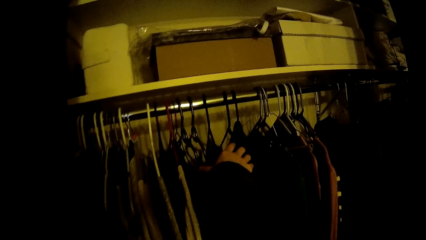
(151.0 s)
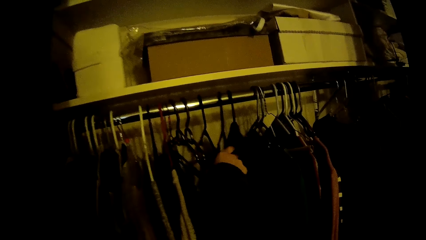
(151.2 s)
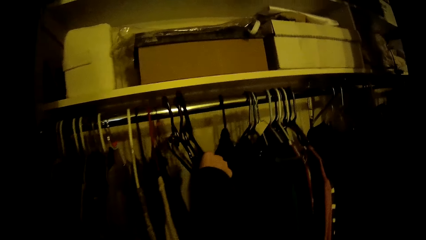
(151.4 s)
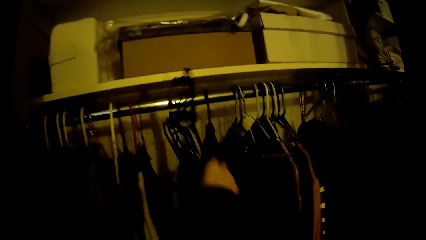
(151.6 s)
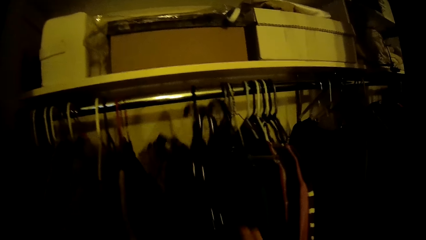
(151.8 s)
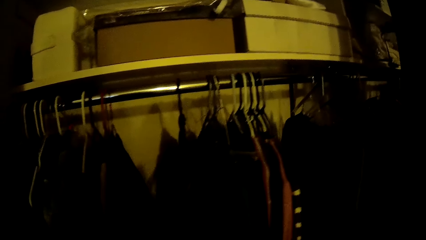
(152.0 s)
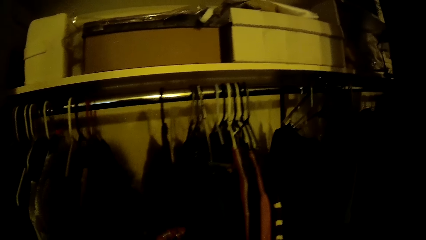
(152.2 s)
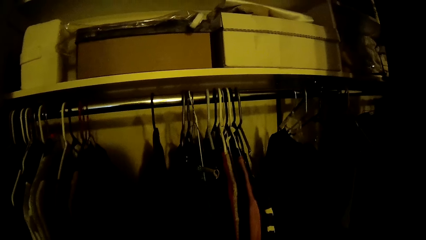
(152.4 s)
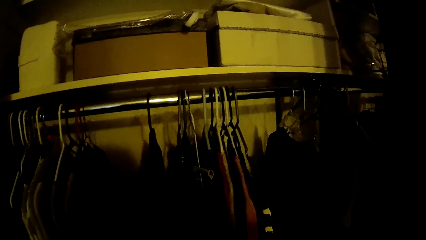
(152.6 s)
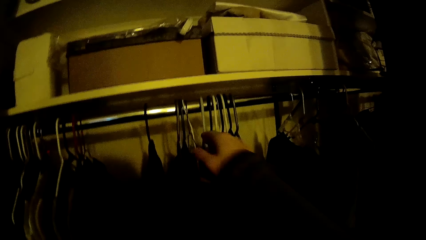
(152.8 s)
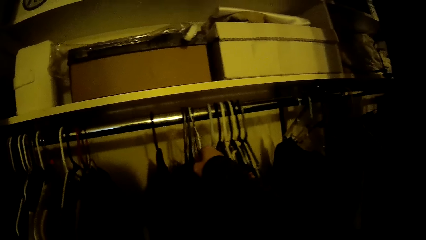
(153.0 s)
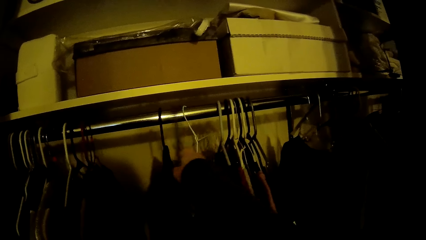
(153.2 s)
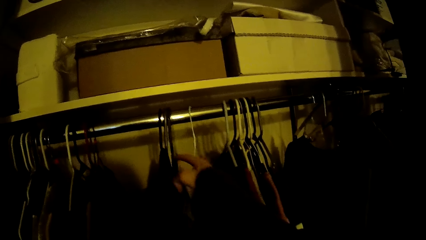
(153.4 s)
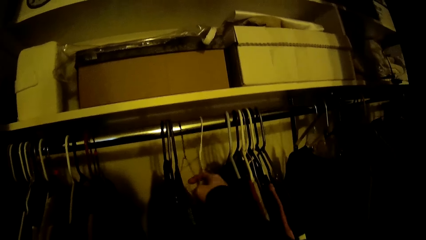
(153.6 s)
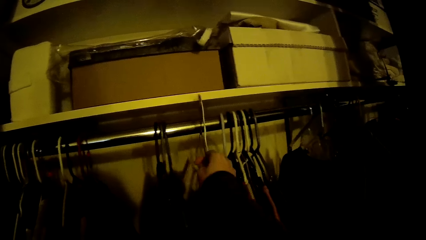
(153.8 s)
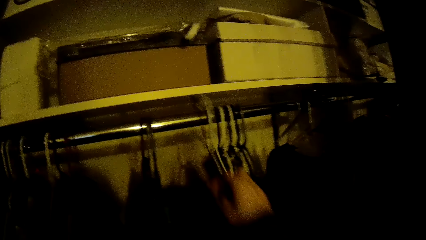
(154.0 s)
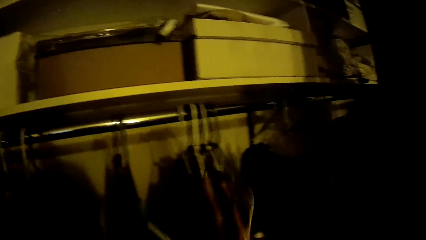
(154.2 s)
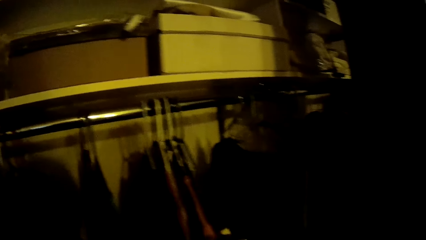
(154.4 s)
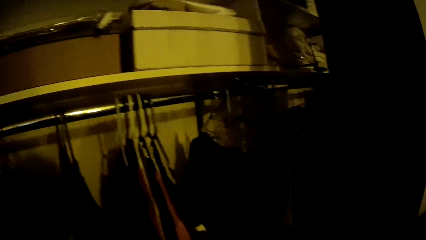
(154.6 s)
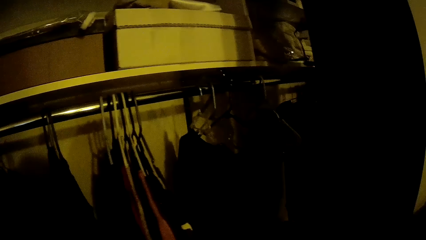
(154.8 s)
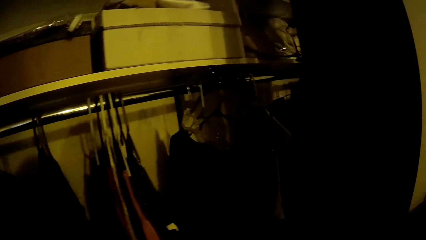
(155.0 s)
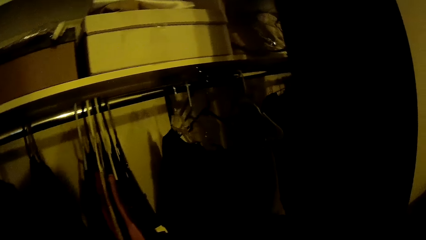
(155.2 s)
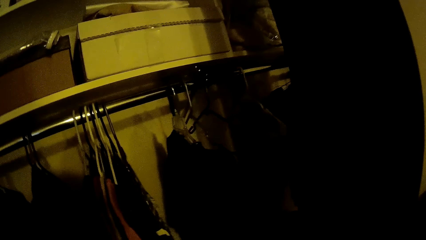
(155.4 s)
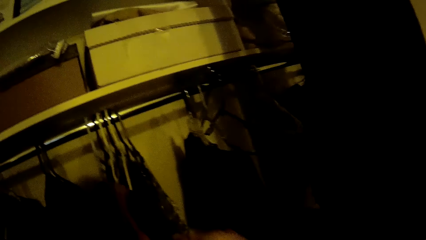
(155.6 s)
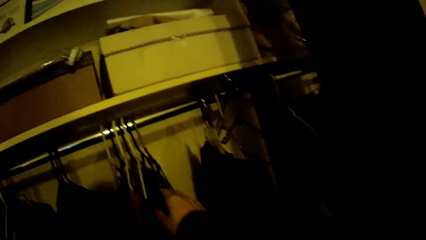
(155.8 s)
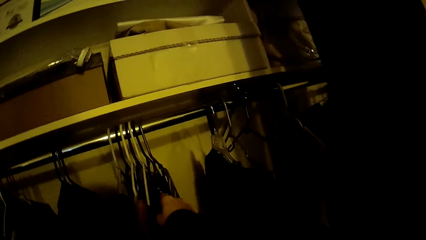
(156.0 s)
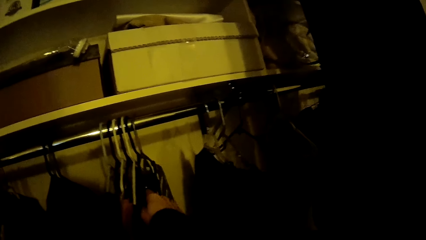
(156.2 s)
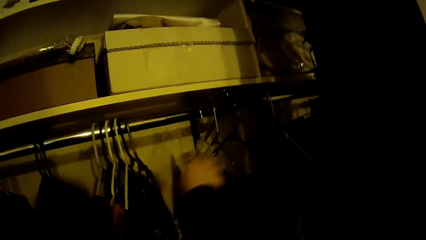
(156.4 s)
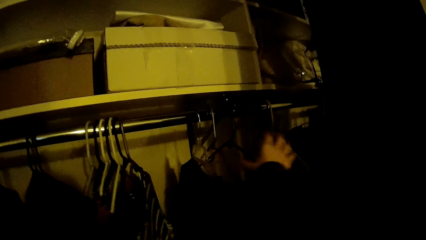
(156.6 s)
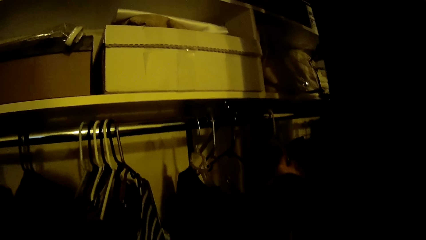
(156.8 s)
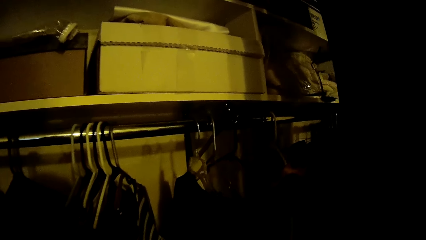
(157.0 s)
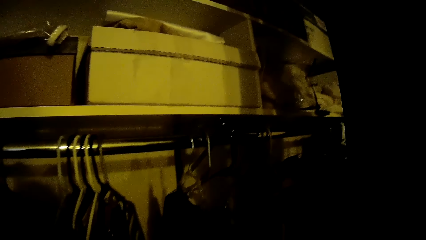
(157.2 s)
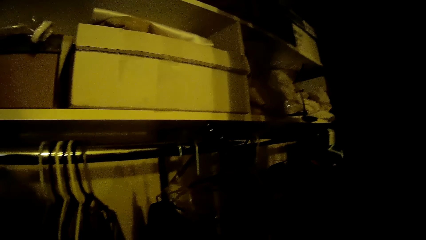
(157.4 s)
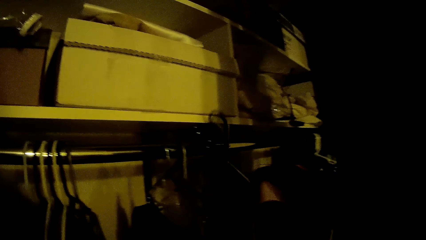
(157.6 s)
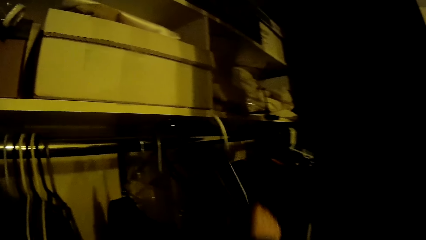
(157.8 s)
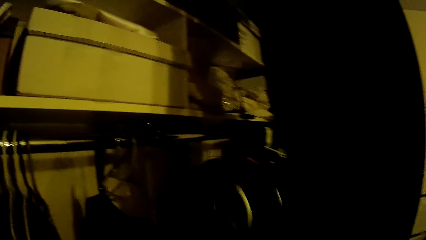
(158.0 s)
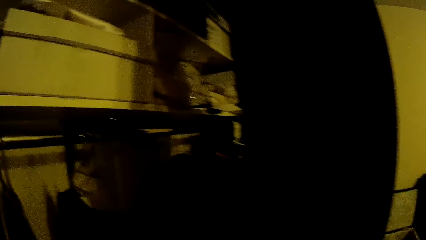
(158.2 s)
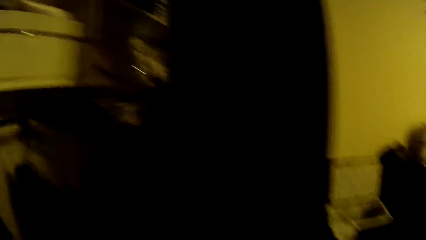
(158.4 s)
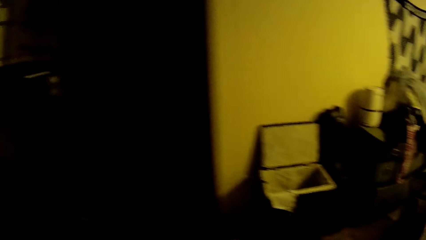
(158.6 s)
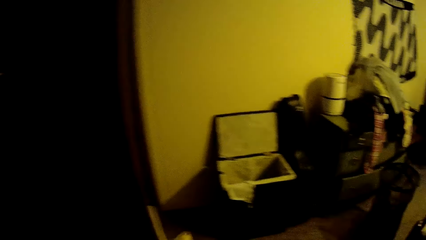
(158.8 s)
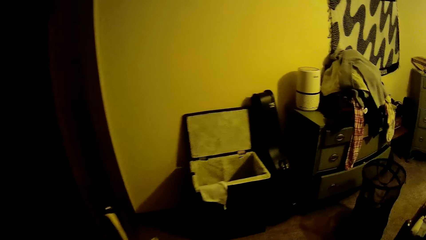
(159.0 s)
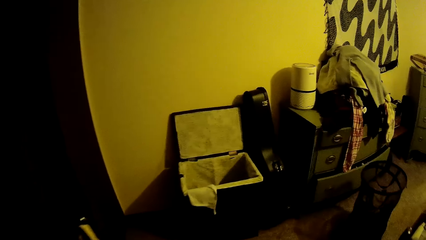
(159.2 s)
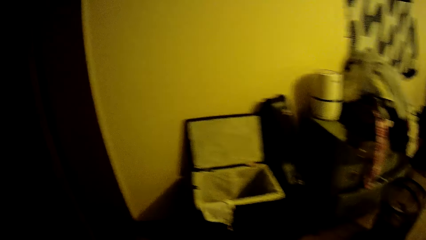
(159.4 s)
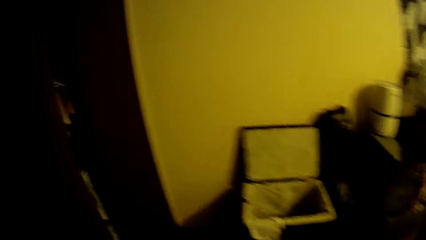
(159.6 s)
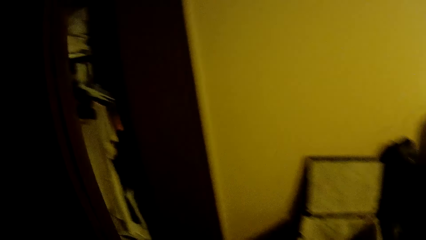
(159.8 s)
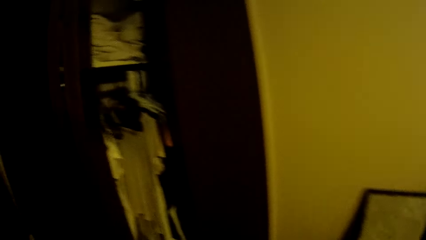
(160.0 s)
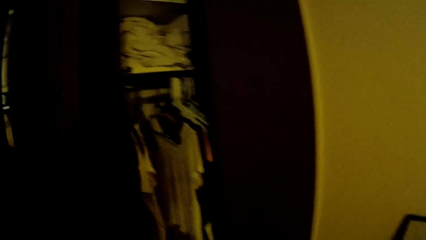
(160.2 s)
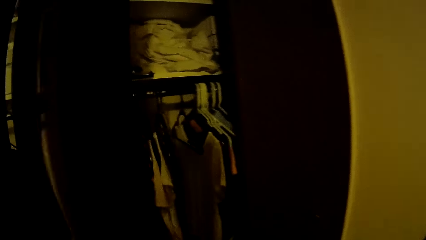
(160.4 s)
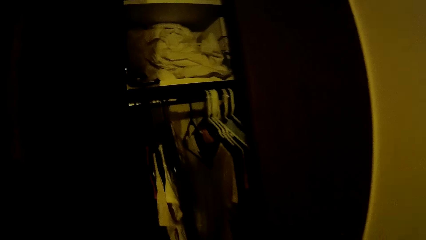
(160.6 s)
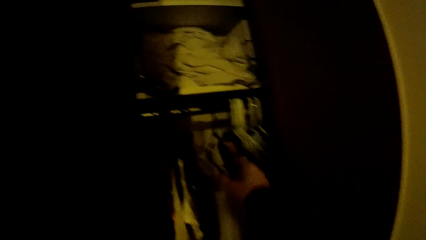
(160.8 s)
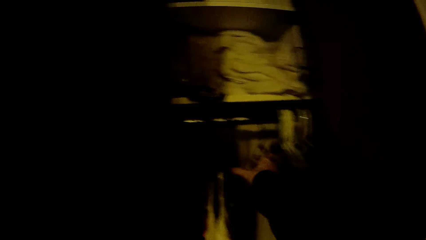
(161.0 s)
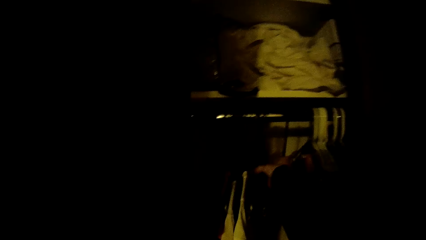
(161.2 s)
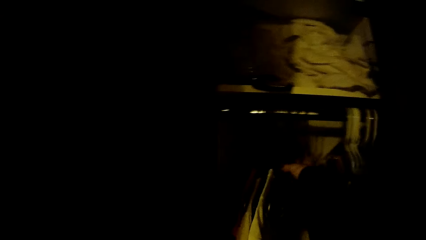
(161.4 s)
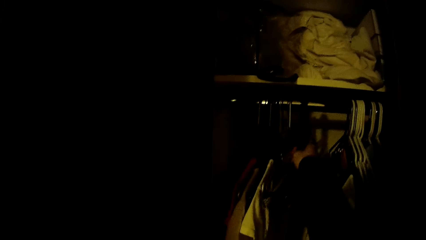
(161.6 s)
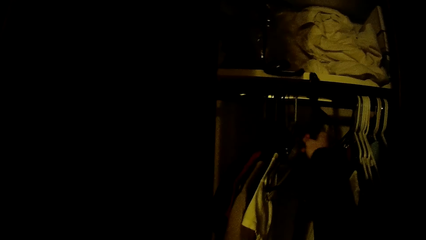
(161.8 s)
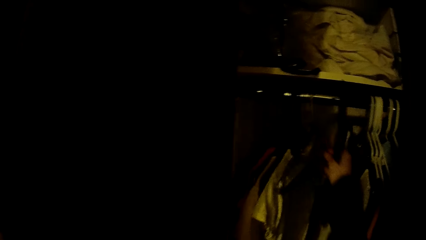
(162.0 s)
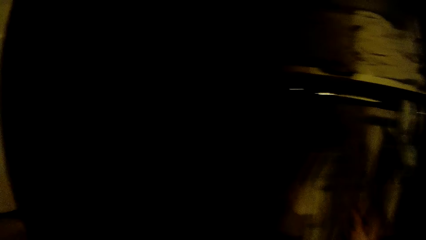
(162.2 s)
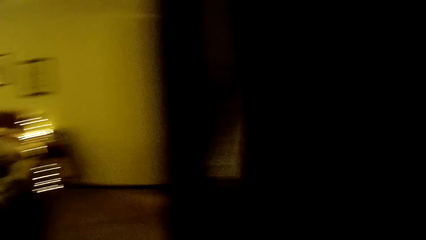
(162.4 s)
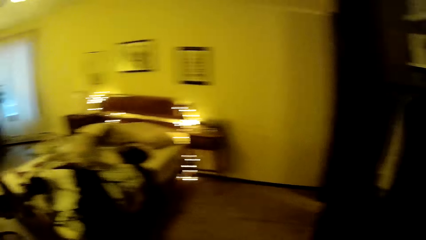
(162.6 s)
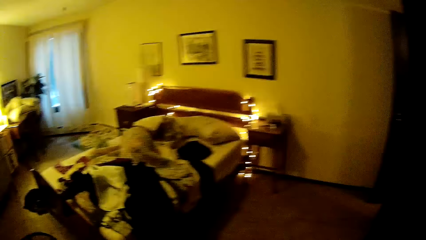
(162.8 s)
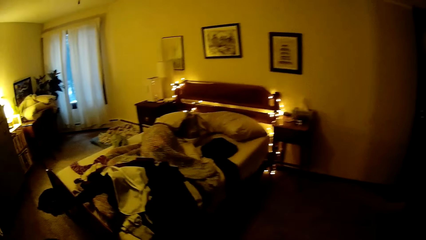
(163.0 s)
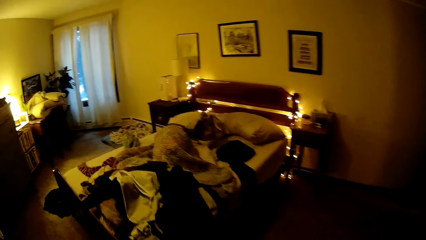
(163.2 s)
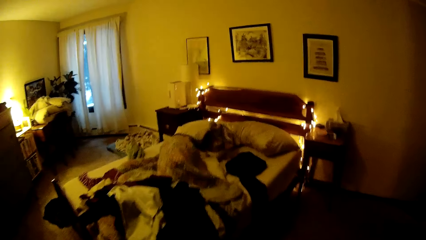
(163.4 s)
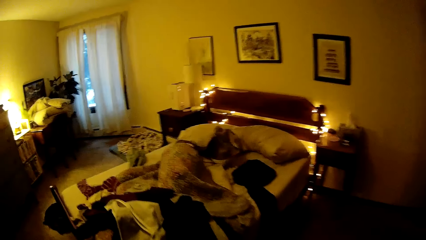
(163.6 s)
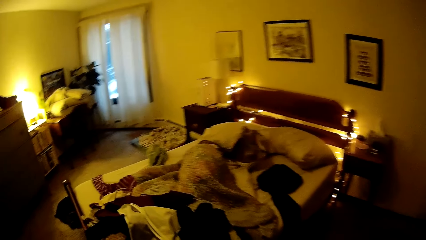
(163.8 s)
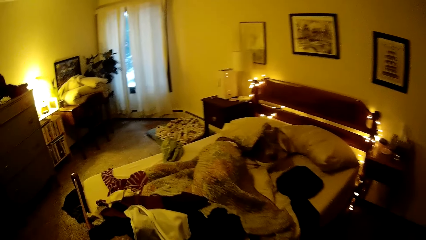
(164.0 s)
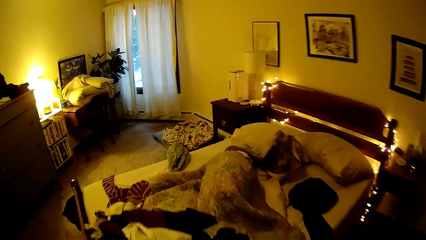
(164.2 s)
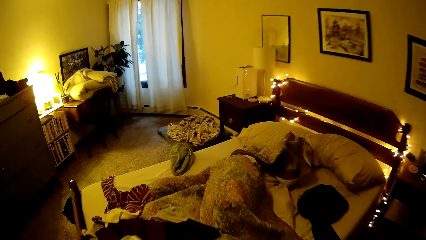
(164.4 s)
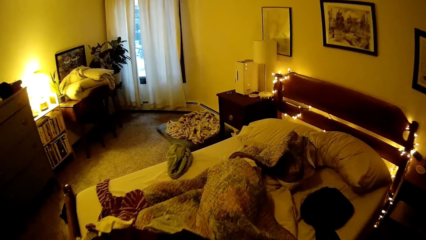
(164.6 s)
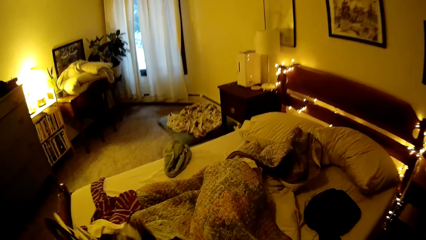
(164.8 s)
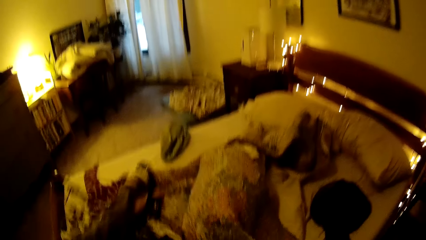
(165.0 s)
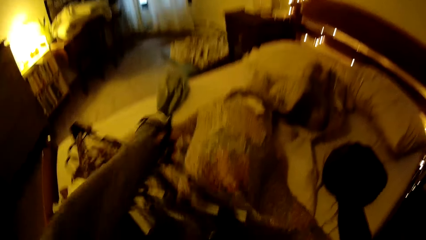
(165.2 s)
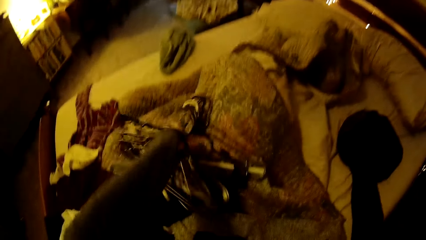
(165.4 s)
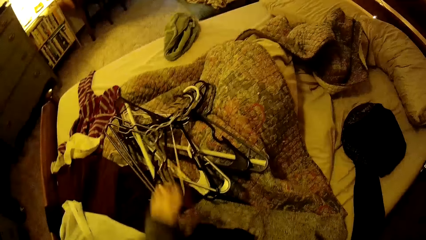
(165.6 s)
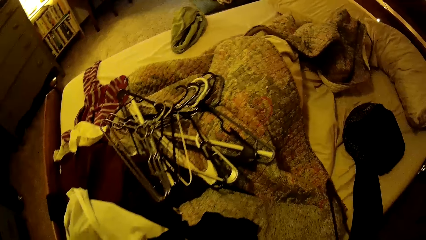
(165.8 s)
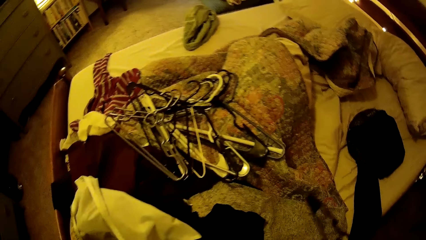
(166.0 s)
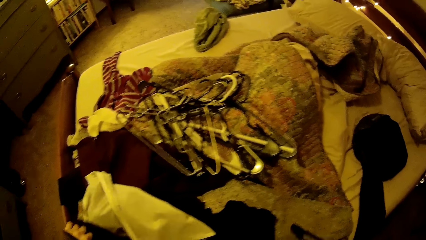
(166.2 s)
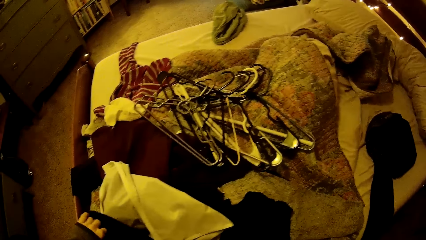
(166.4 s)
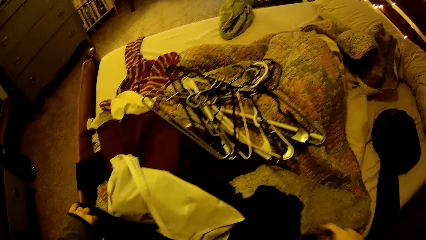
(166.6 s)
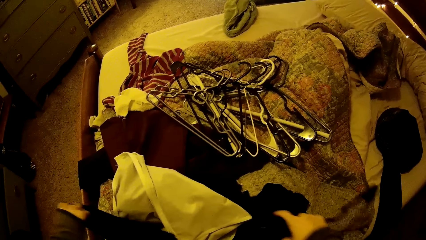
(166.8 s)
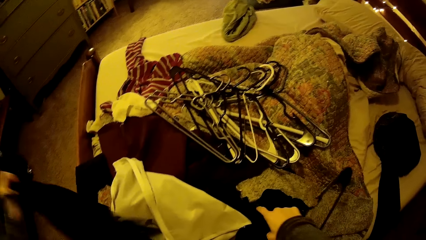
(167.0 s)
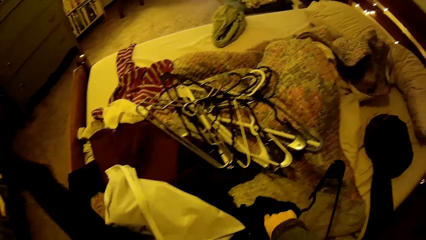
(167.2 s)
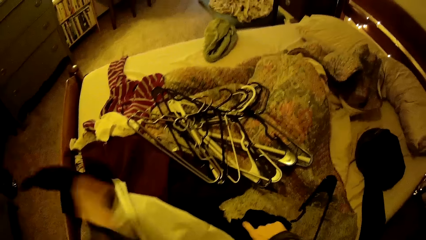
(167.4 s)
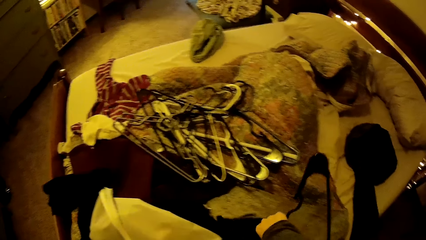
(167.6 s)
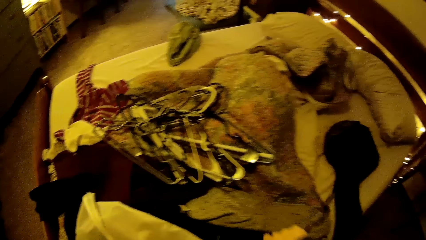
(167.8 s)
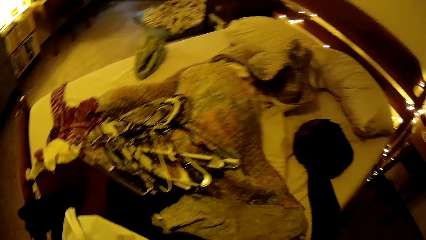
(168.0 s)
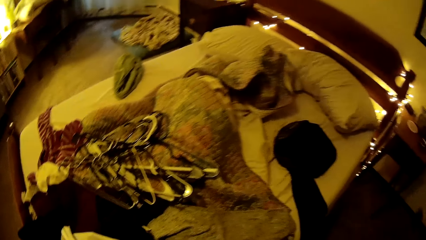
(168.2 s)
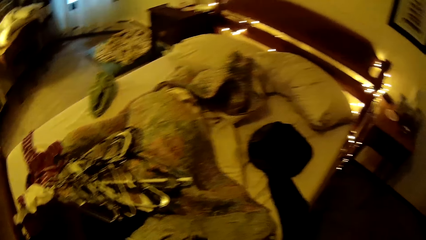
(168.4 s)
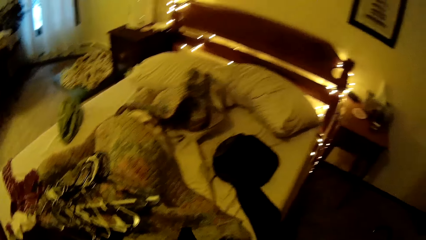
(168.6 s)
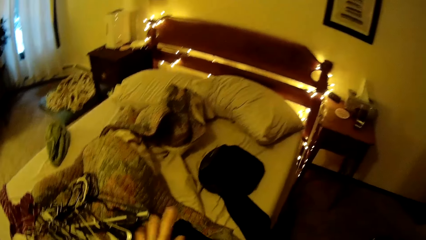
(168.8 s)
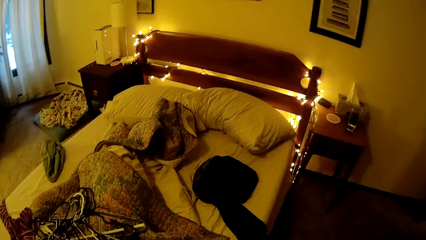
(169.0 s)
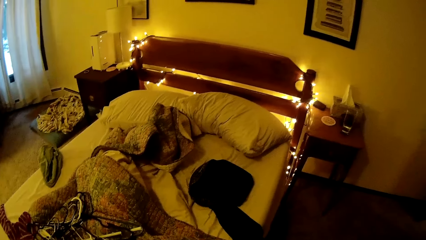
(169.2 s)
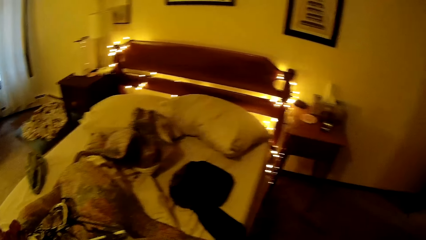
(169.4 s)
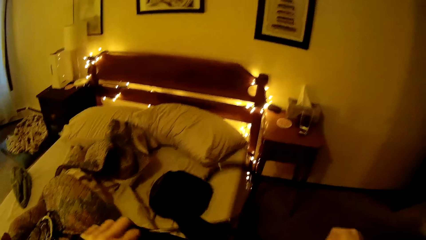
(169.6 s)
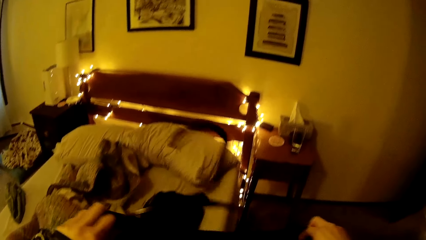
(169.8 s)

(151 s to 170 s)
The camera wearer picks some cloth hangers from a cloth rail with her right hand. She shifts some cloths with her right hand. She moves hangers on the hanging rod. She picks some cloth hangers from the cloth rail with her right hand. She looks around the house. She touches a cloth on the cloth rail with her right hand. She moves the hangers on the hanging rod. She picks some cloth hangers from the cloth rail with her right hand. She walks around the house. She picks some cloth hangers from the cloth rail with her right hand again. She walks around the house. She dumps the cloth hangers on a bed with her left hand. She looks around the house. She moves the cloth. She picks up a black cloth from the bed with her hands. She throws the cloth on the bed. She puts the cloth on the hanger.
